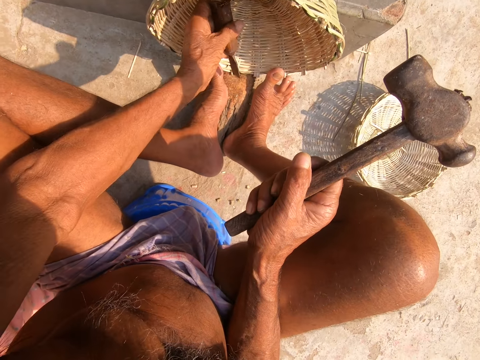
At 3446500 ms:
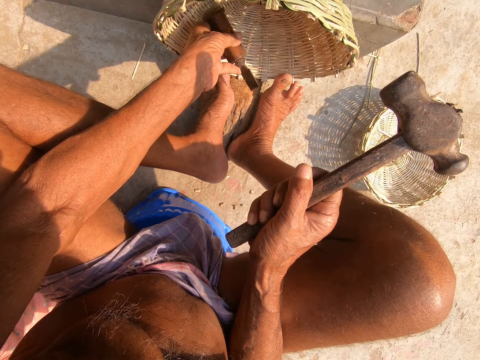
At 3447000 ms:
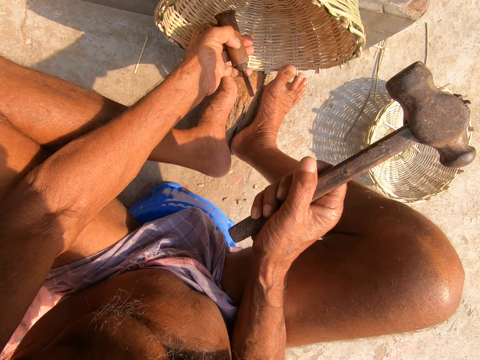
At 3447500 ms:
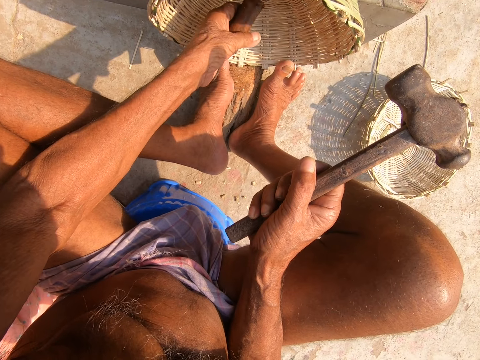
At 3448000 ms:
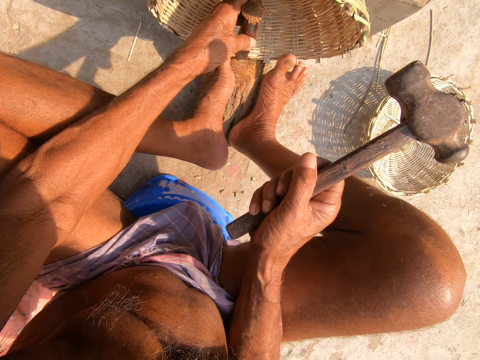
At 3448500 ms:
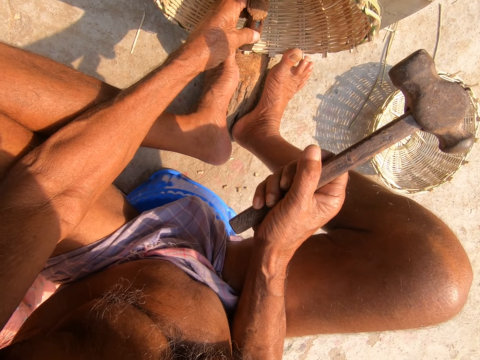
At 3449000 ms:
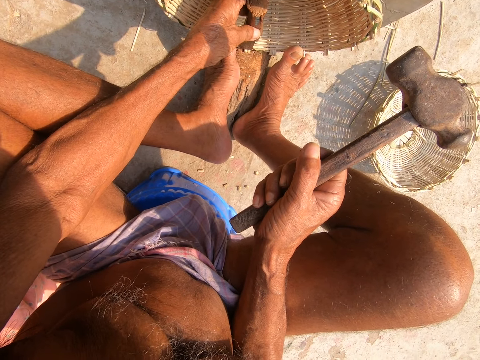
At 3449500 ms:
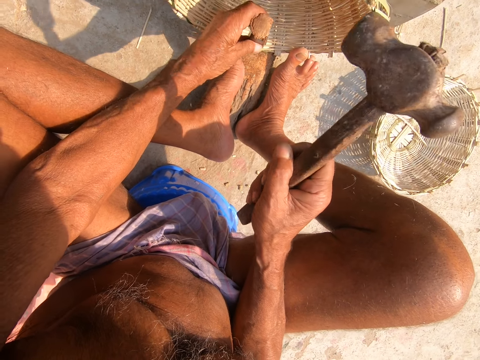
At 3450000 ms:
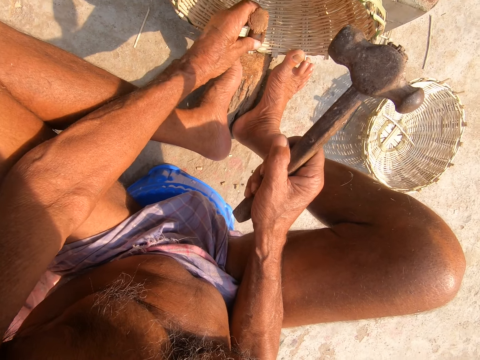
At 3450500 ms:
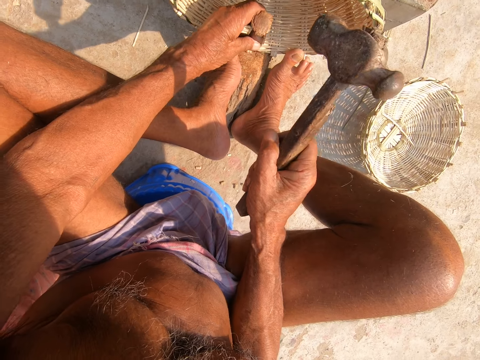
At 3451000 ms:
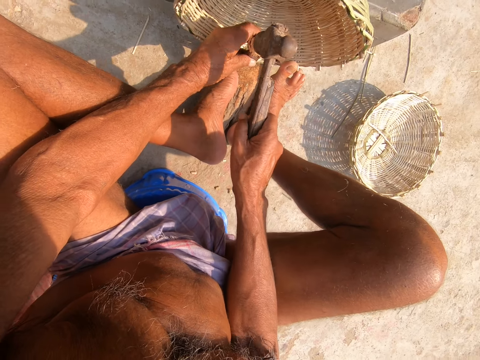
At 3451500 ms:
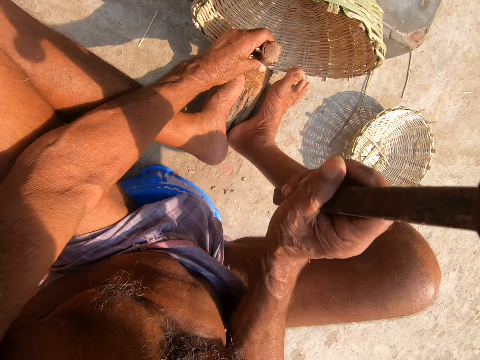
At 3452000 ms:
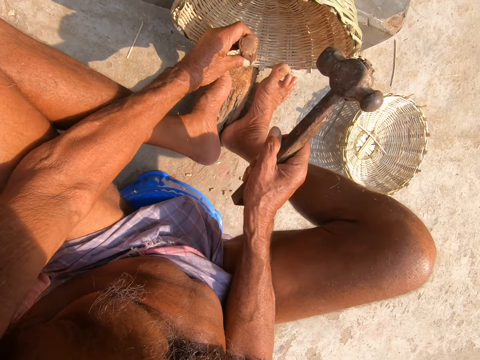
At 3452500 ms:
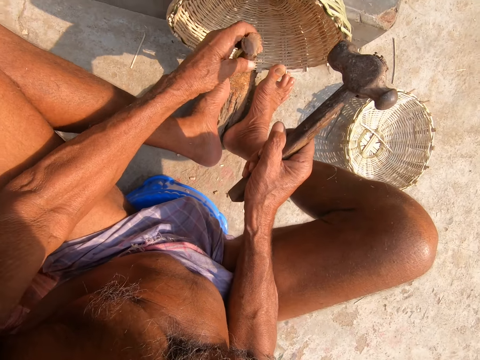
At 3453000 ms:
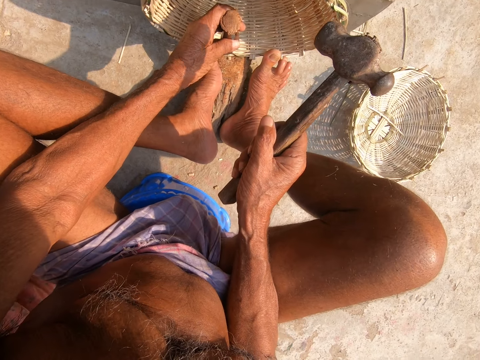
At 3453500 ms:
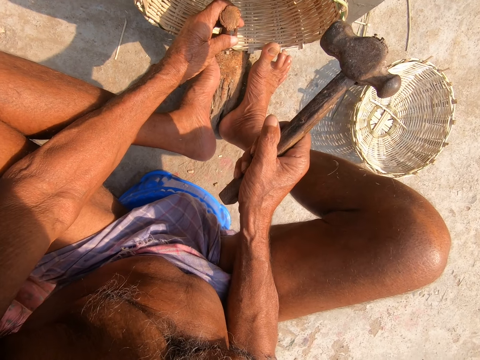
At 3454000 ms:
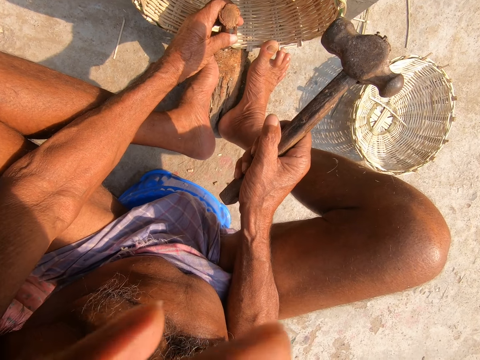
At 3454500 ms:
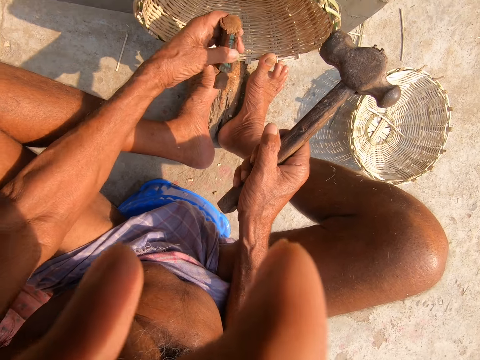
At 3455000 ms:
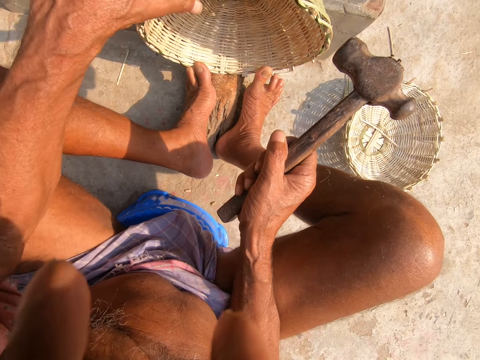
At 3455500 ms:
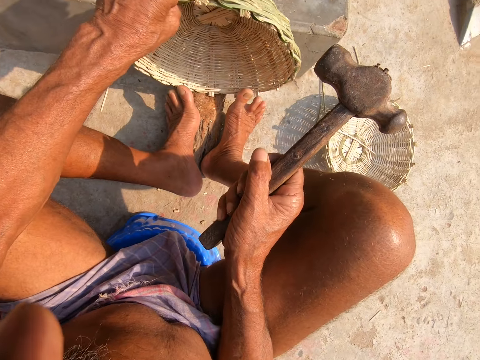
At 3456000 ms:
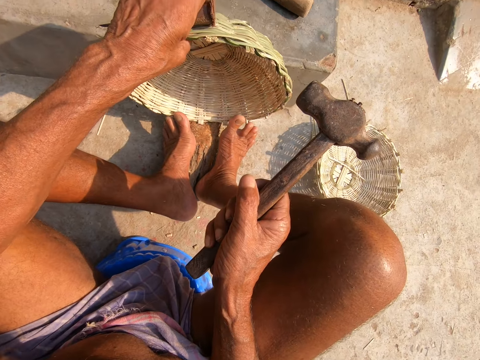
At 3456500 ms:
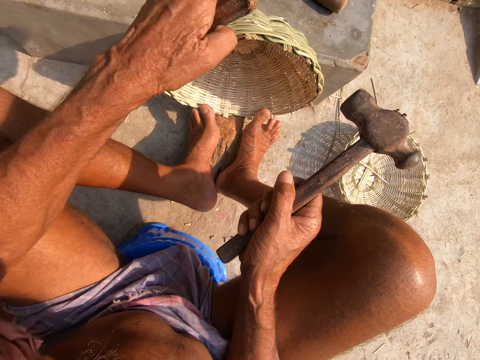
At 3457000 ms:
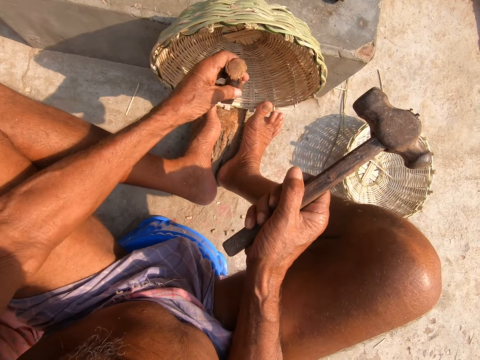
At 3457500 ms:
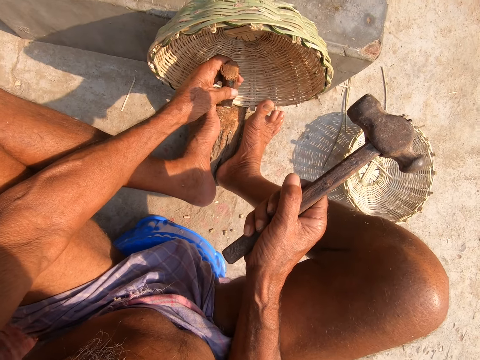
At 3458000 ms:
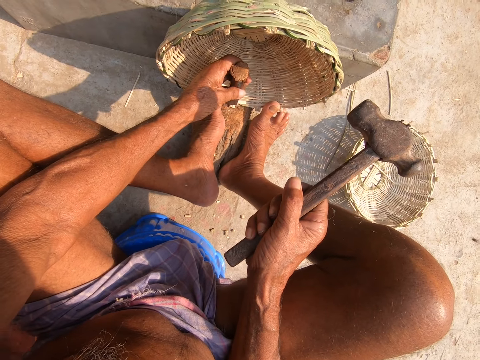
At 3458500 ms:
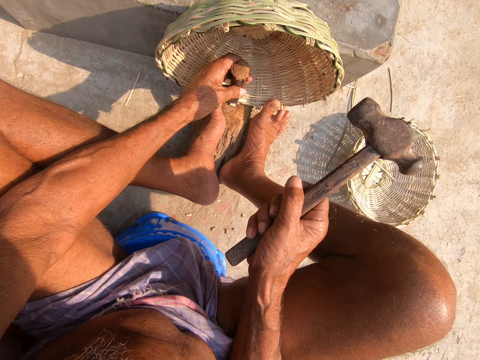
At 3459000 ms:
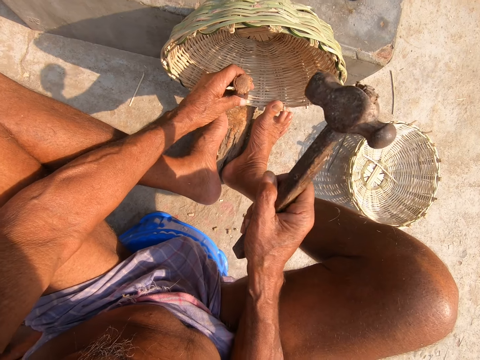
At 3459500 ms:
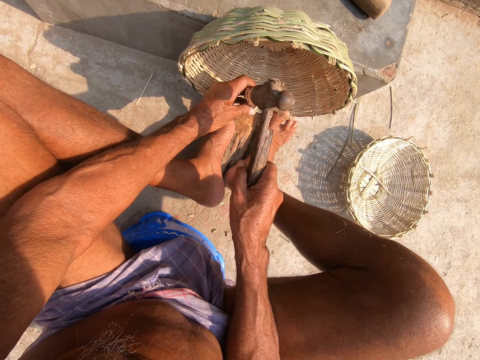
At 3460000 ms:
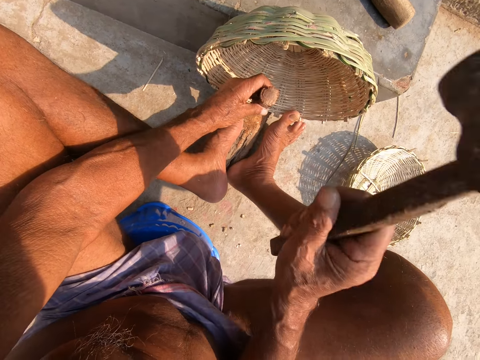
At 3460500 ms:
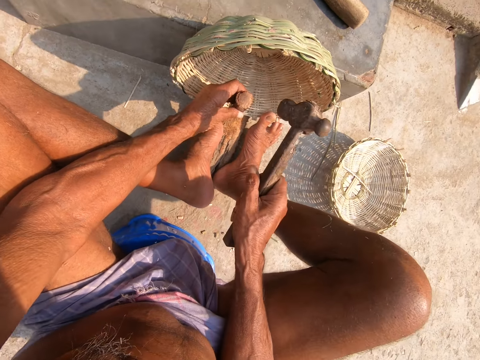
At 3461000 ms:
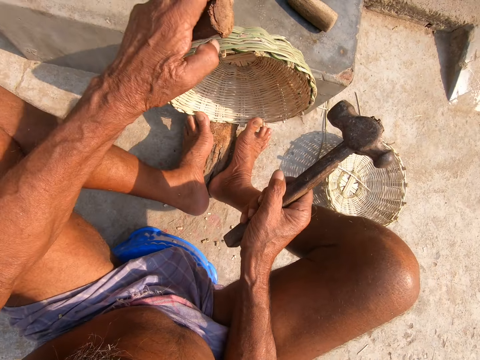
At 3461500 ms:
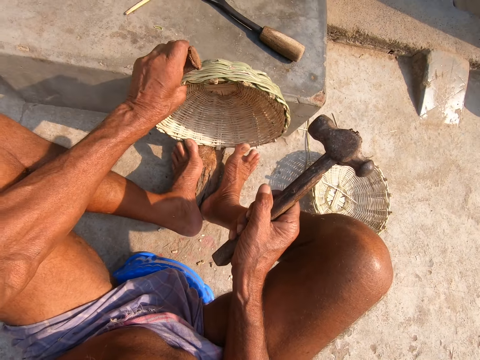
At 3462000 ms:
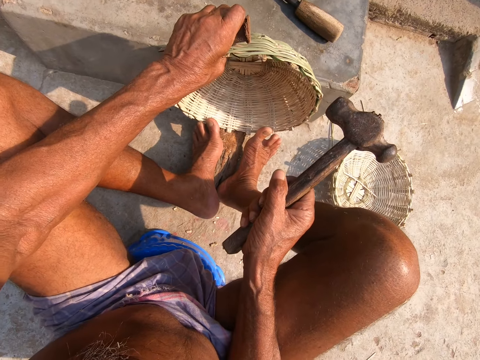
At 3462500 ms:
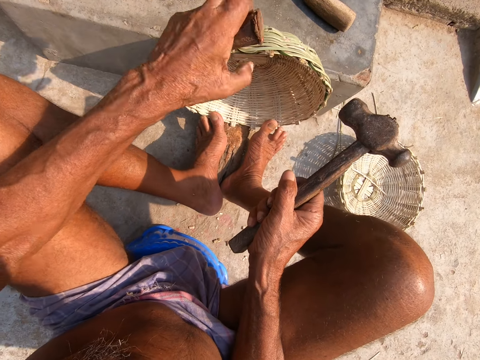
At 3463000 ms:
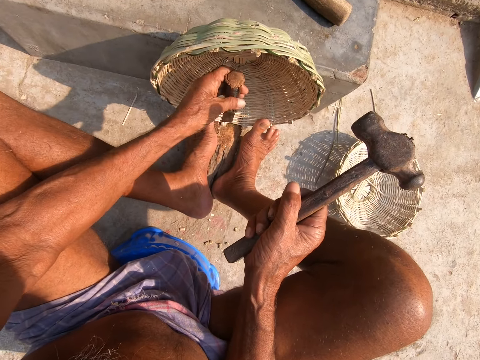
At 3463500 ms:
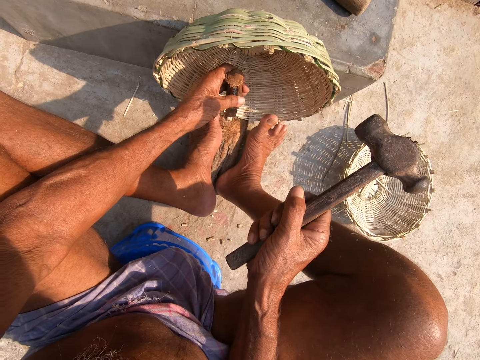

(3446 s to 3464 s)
The camera wearer places the chisel in his left hand on the edge of the basket. He speaks with a woman. He hits the chisel on the basket with the hammer in his right hand. The woman touches the face of the camera wearer with her right hand. The camera wearer moves the basket on the log of wood with his left hand. He places the chisel in his left hand on the edge of the basket. He hits the chisel on the basket with the hammer in his right hand. He moves the basket on the log of wood with his left hand. He places the chisel in his left hand on the edge of the basket.

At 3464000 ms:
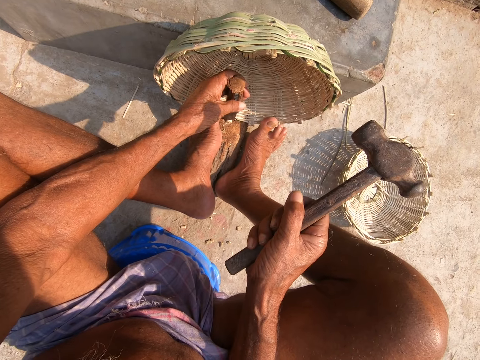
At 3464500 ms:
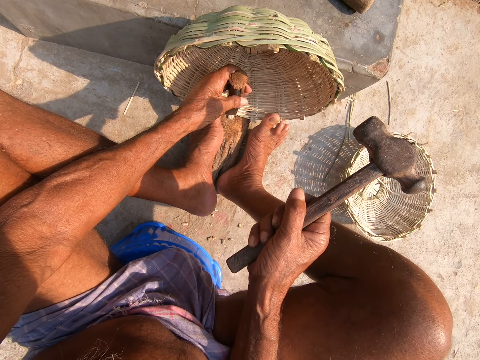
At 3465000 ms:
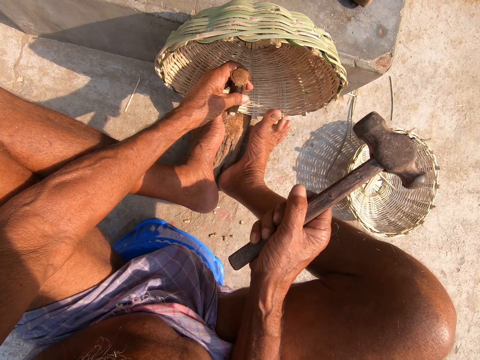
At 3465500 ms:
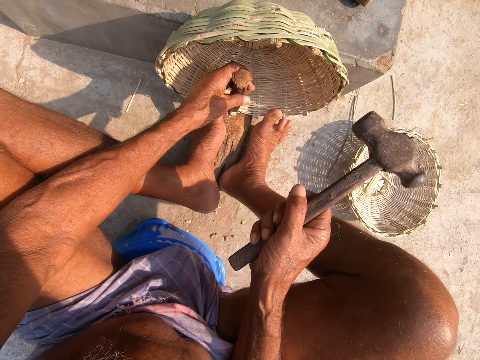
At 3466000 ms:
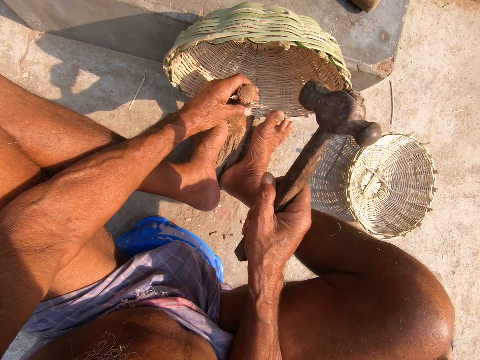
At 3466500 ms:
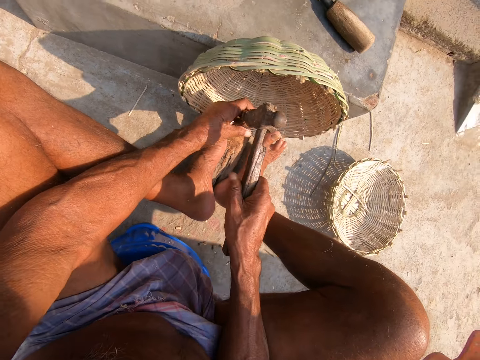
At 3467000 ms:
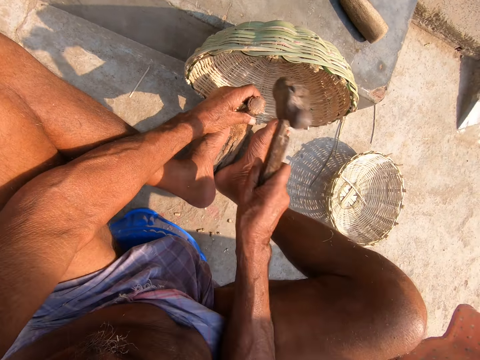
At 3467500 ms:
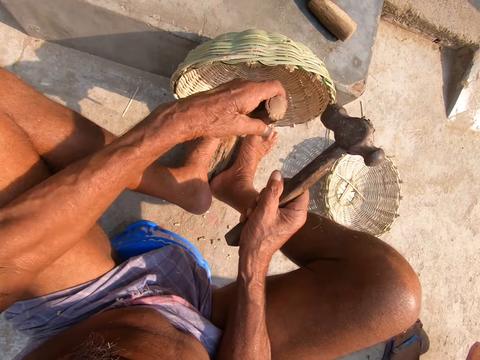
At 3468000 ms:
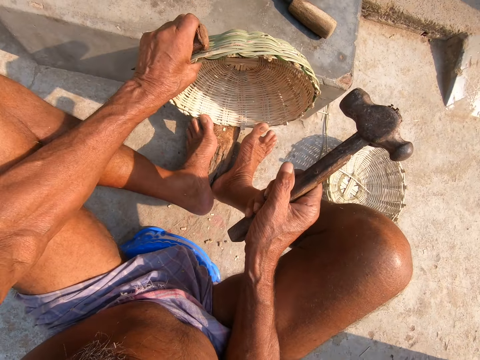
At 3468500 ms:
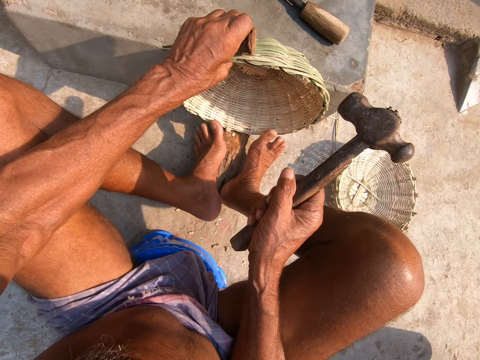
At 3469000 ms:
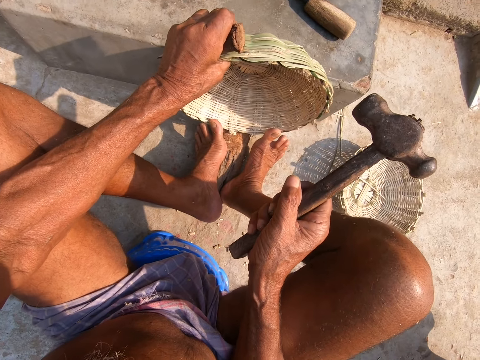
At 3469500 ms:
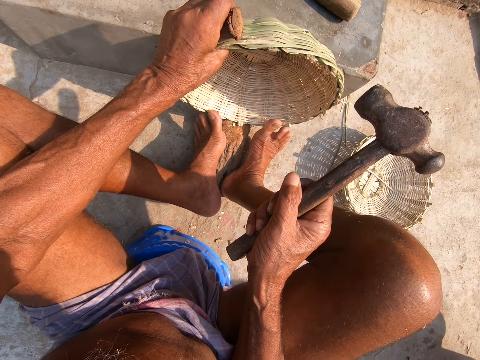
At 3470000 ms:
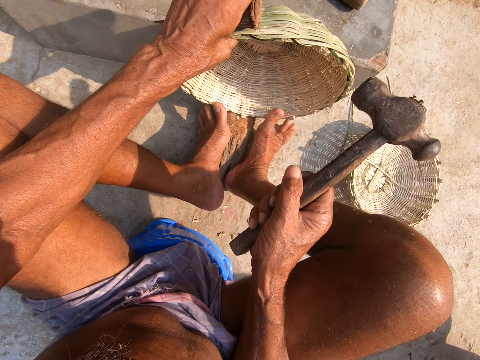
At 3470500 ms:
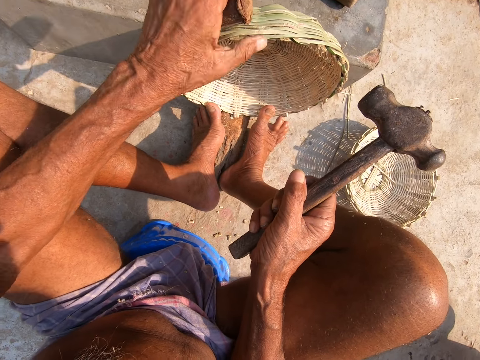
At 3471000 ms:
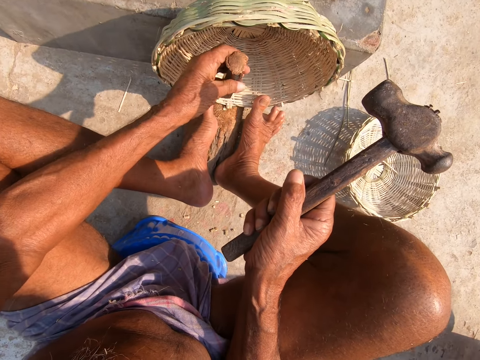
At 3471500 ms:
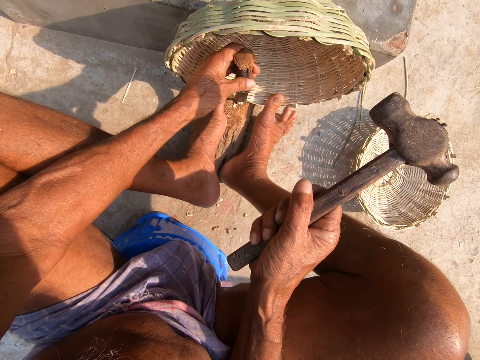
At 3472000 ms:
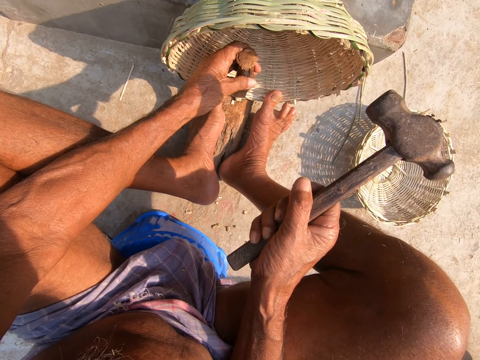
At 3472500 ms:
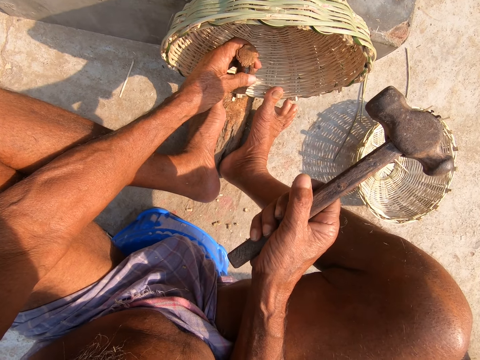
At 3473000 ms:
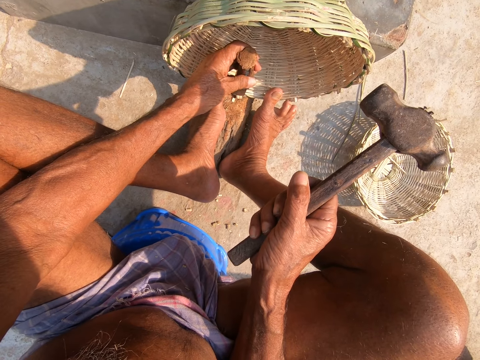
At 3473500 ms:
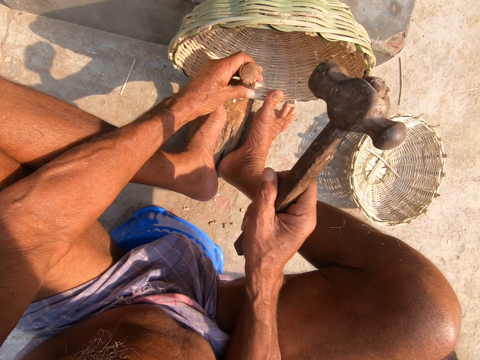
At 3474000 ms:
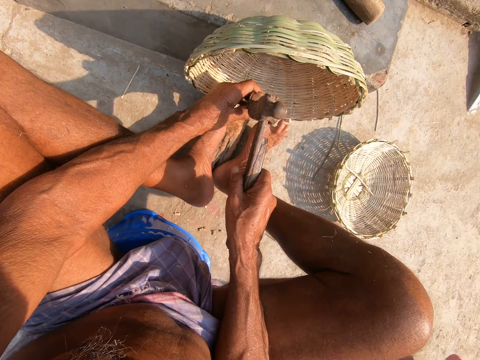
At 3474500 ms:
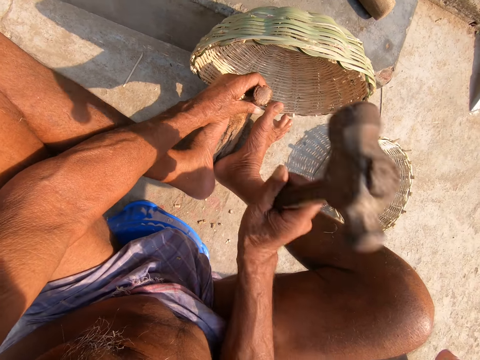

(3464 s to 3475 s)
The camera wearer hits the chisel on the basket with the hammer in his right hand. He moves the basket on the log of wood with his left hand. He places the chisel in his left hand on the edge of the basket. He hits the chisel on the basket with the hammer in his right hand.
